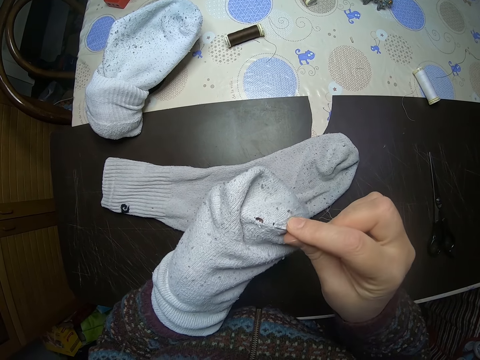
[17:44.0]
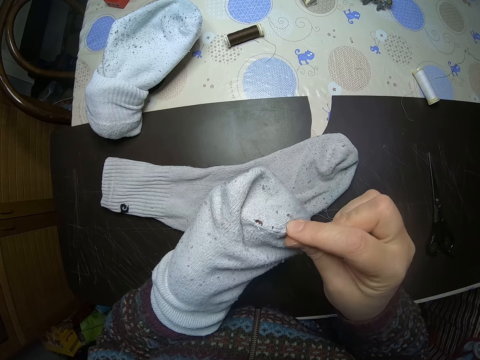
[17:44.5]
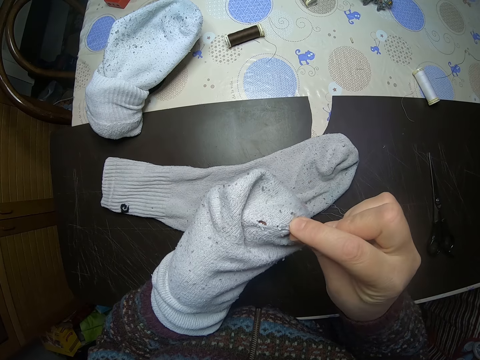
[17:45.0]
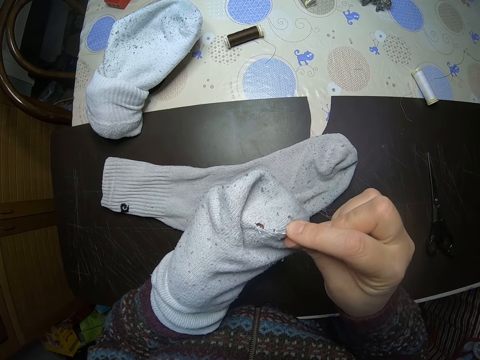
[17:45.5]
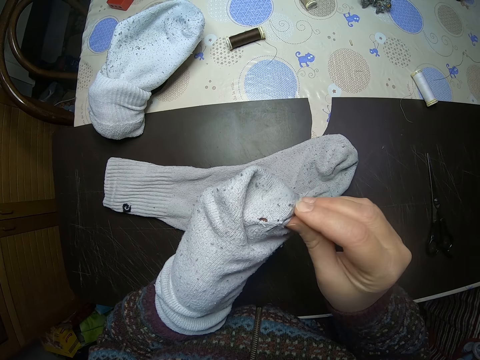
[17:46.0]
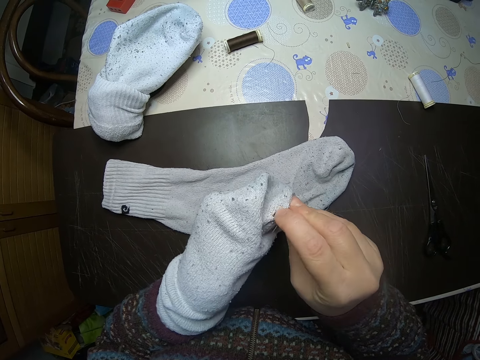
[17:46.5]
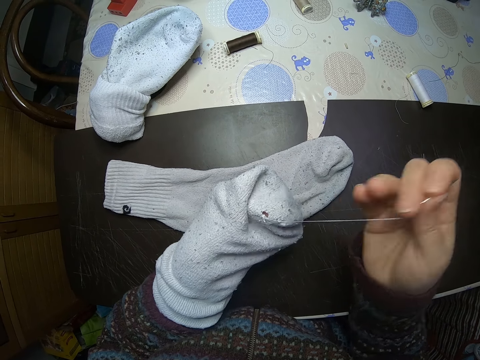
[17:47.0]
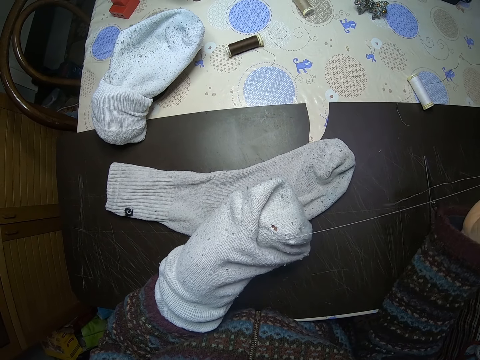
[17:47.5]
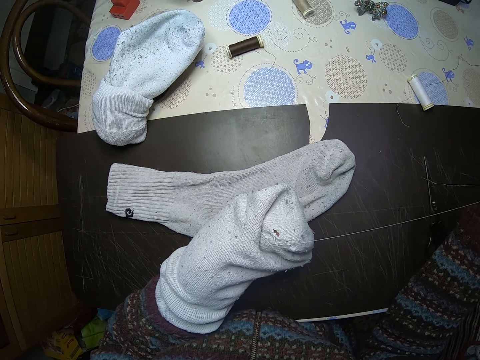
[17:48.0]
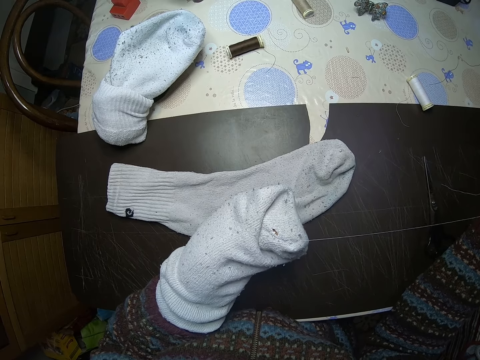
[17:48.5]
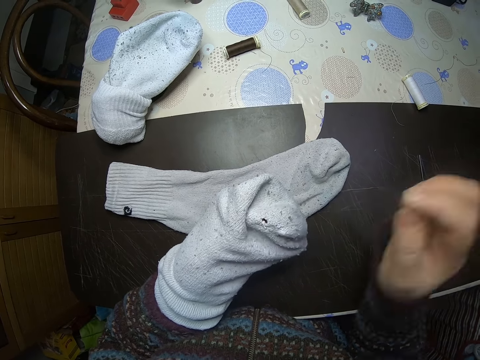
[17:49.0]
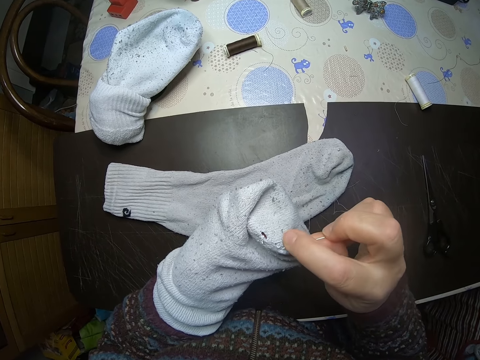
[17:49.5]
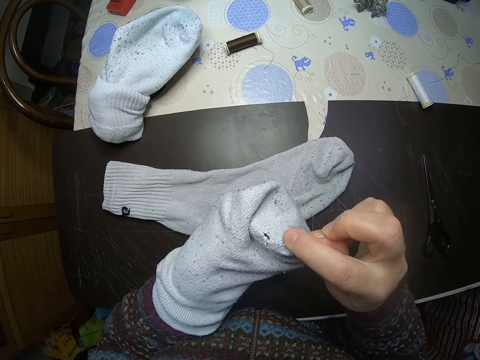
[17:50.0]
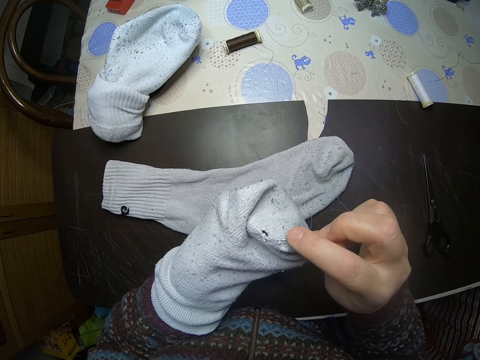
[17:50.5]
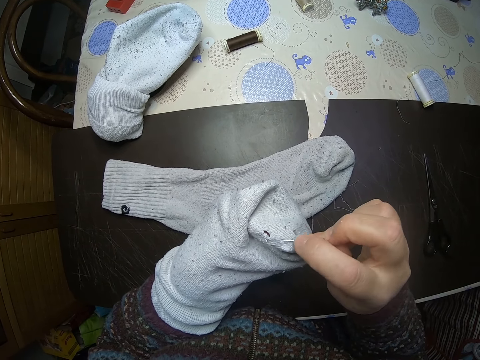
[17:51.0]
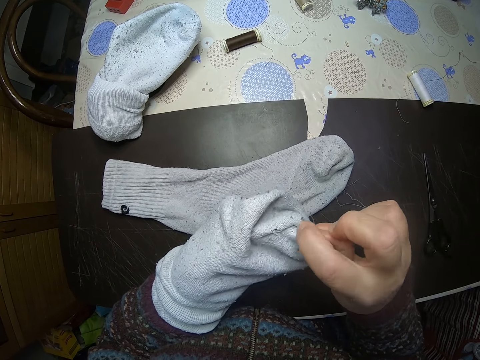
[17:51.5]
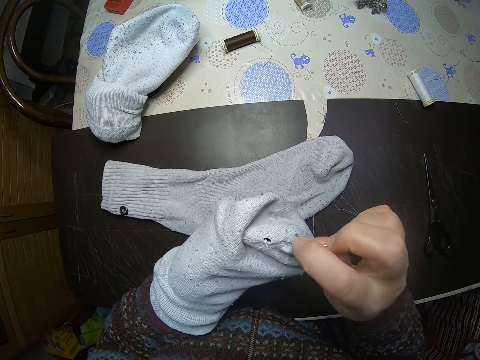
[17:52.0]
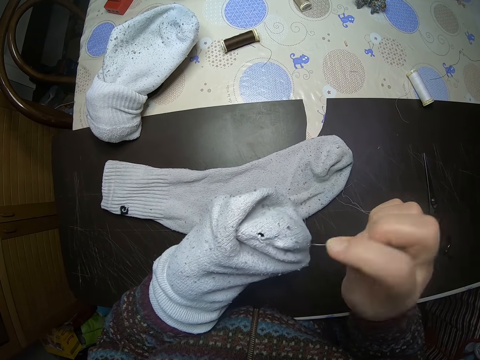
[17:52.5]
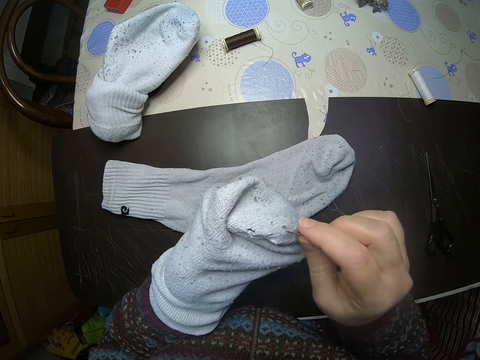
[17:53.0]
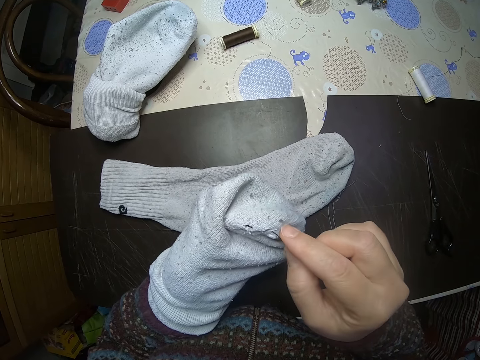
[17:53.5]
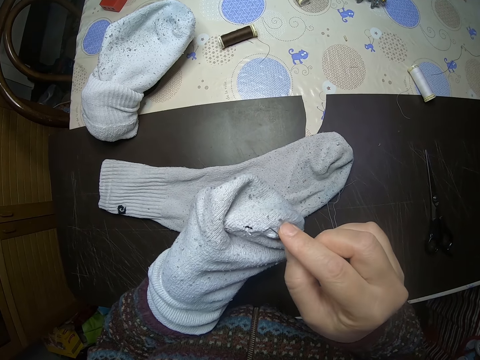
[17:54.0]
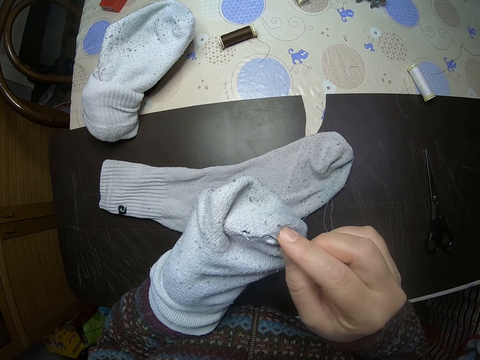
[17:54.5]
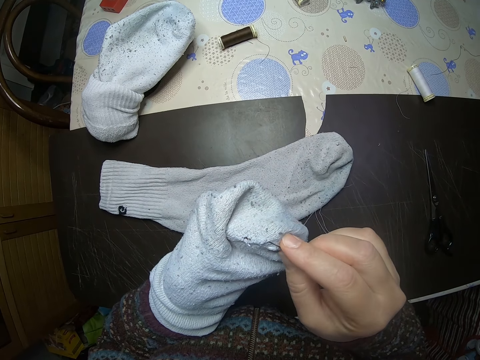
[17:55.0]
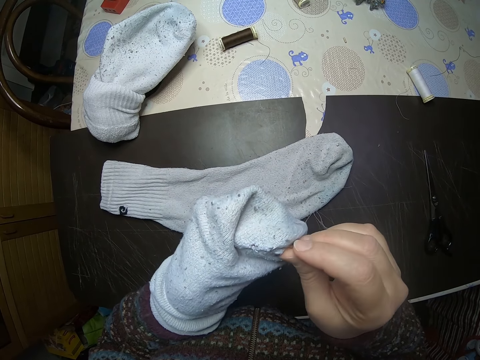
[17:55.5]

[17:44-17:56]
The camera wearer pulls the thread. They sew a needle into a sock.

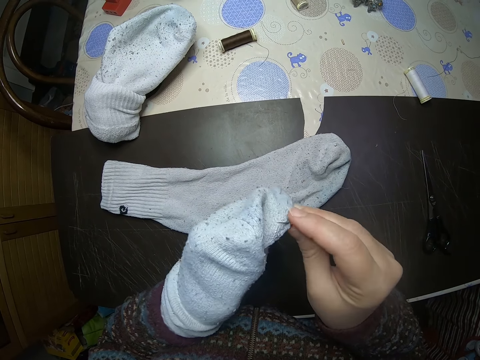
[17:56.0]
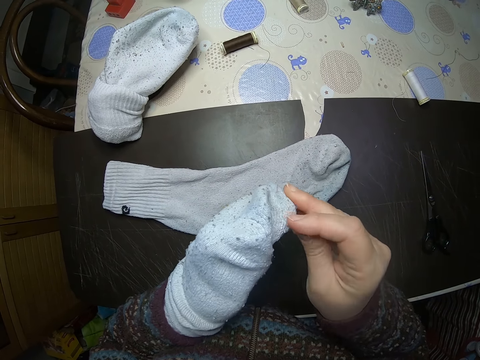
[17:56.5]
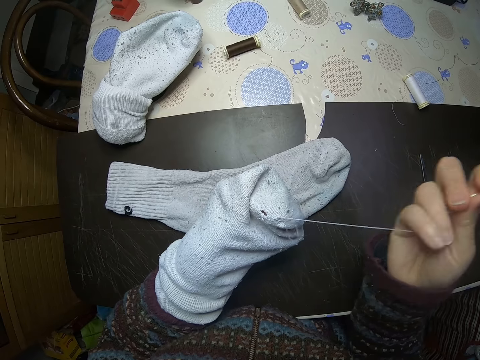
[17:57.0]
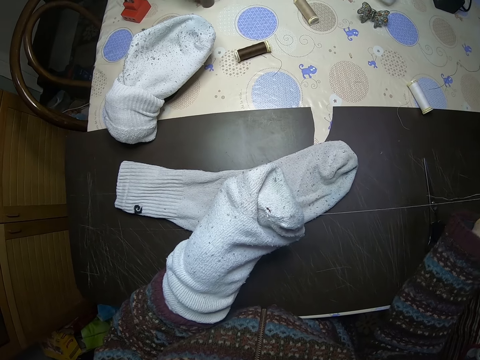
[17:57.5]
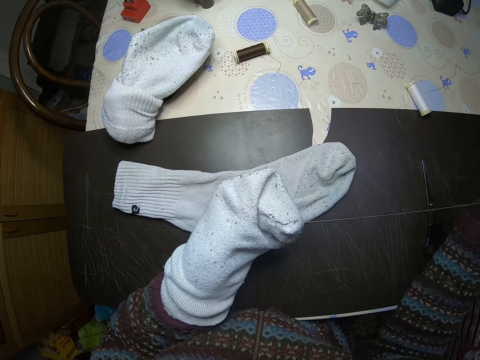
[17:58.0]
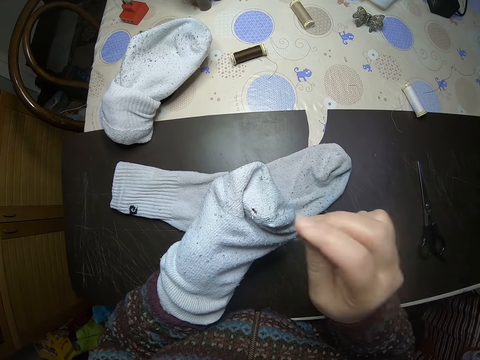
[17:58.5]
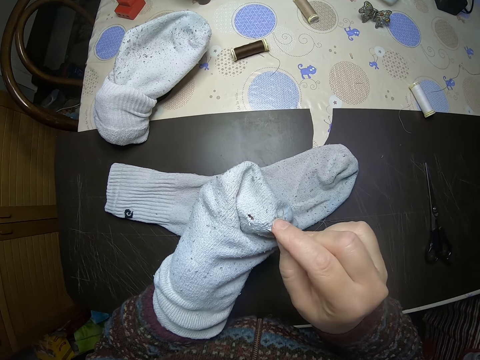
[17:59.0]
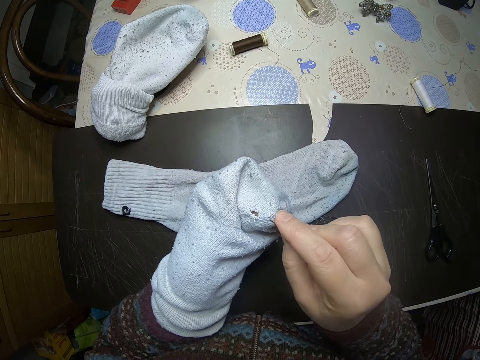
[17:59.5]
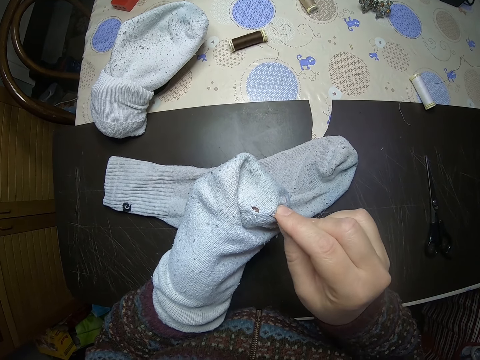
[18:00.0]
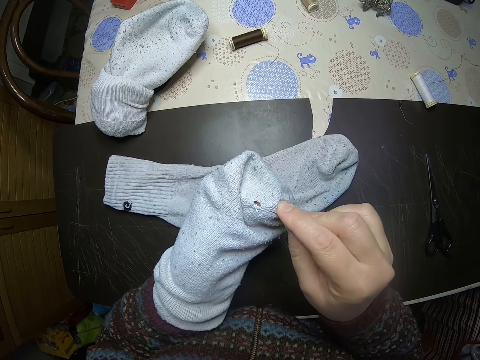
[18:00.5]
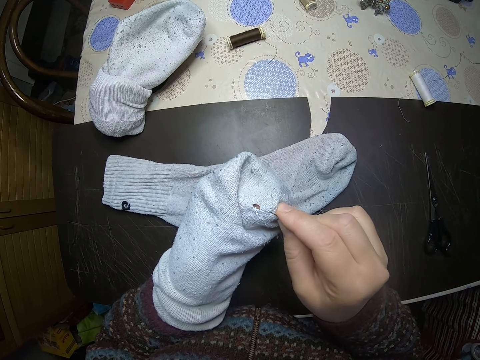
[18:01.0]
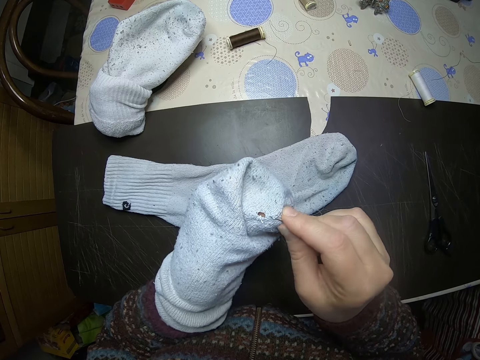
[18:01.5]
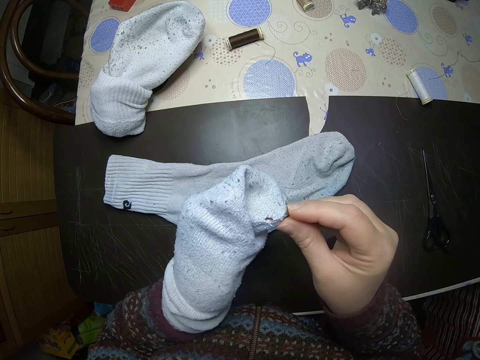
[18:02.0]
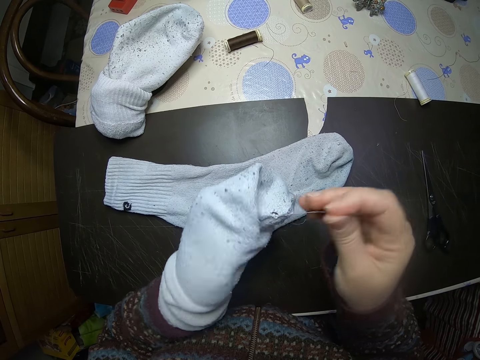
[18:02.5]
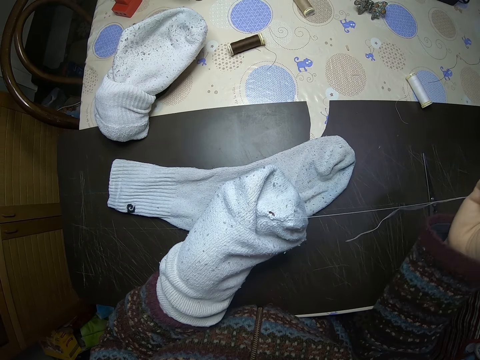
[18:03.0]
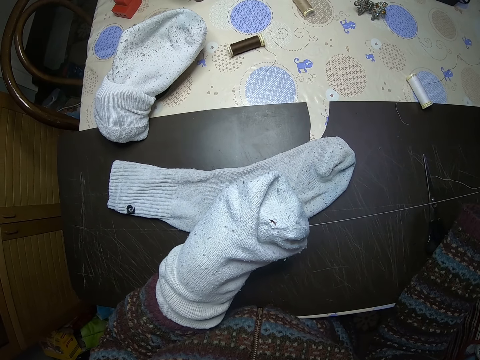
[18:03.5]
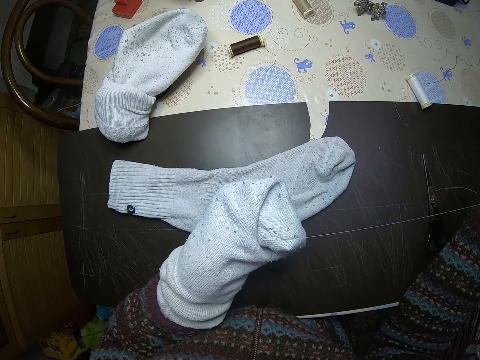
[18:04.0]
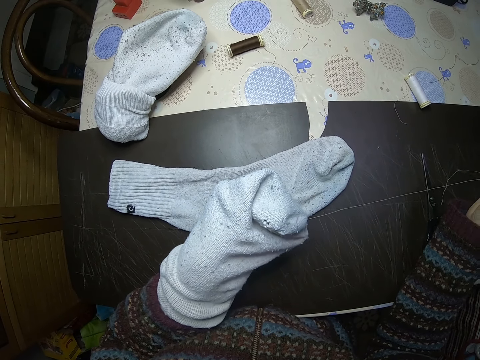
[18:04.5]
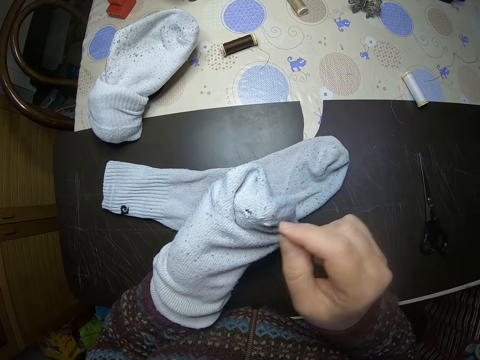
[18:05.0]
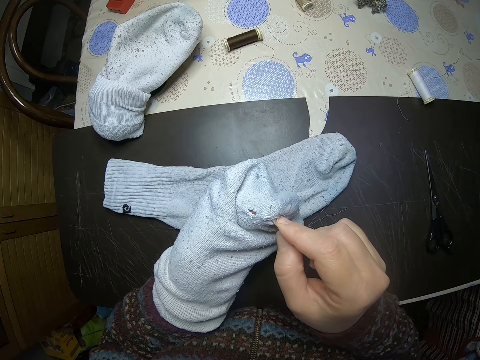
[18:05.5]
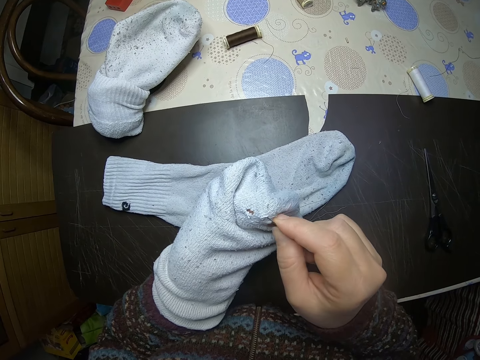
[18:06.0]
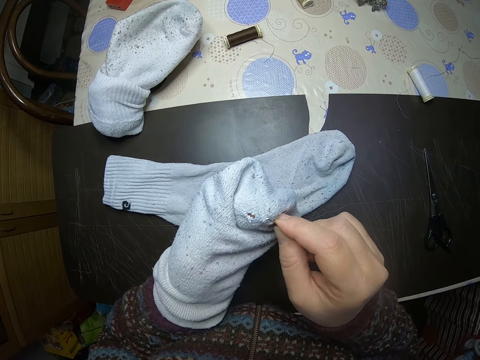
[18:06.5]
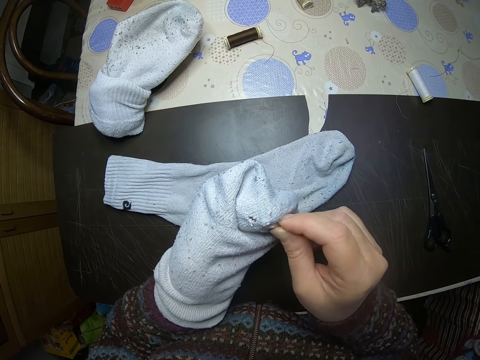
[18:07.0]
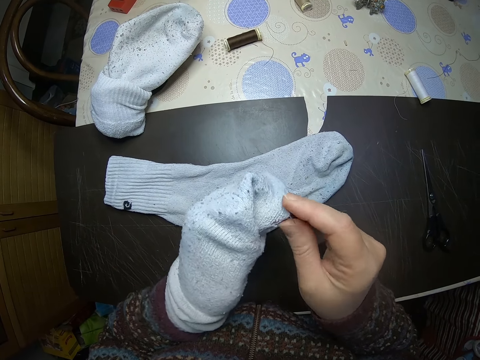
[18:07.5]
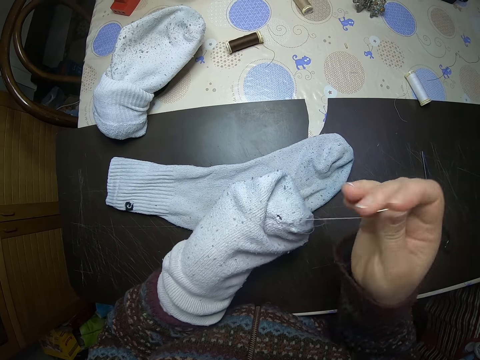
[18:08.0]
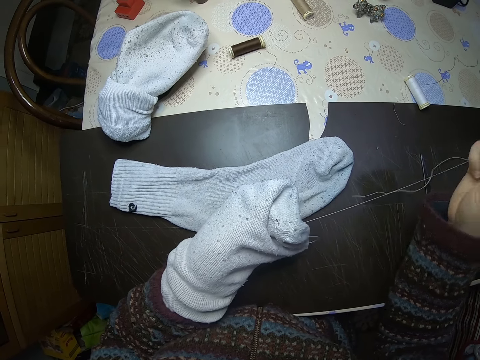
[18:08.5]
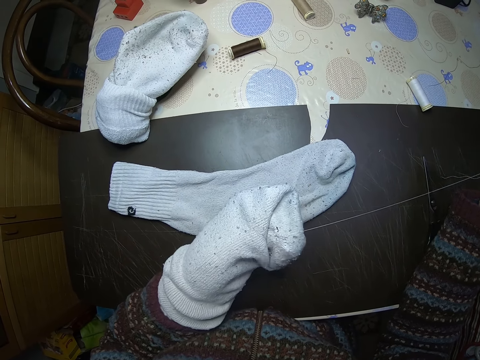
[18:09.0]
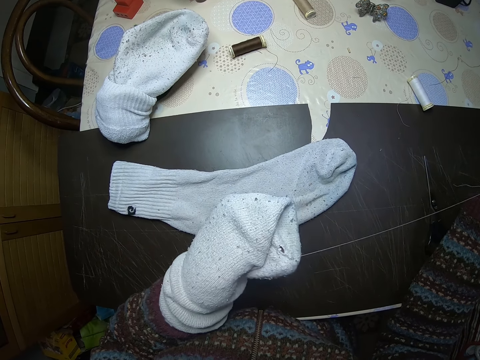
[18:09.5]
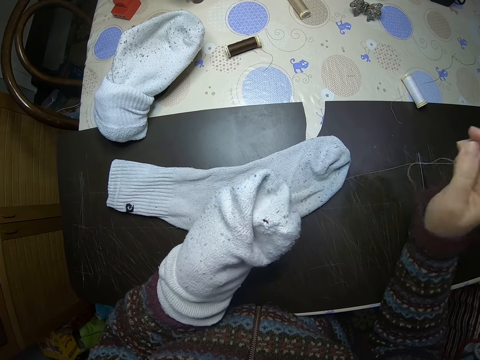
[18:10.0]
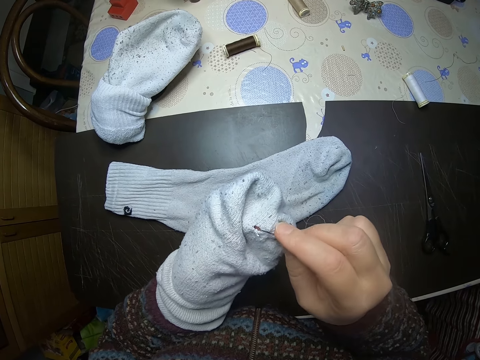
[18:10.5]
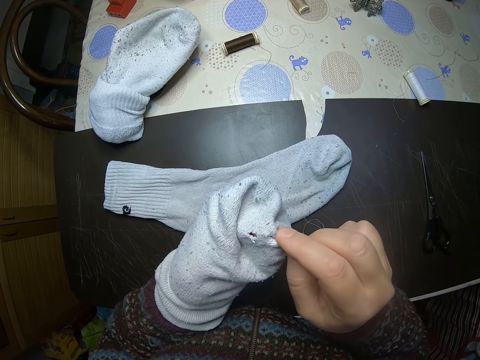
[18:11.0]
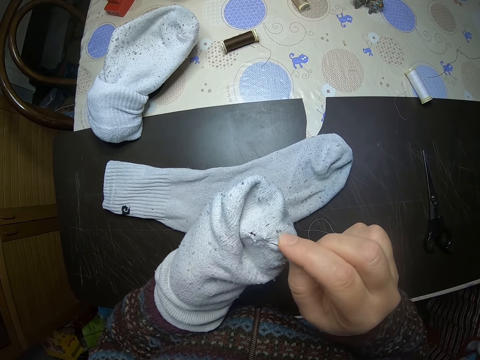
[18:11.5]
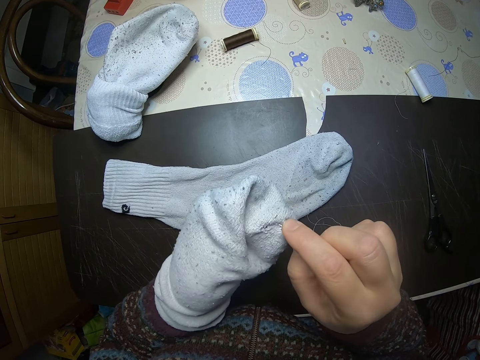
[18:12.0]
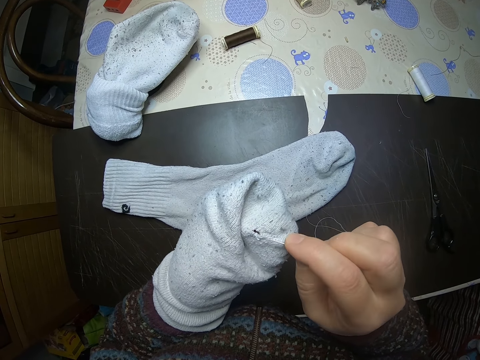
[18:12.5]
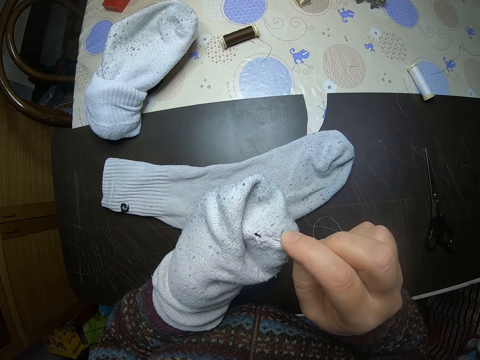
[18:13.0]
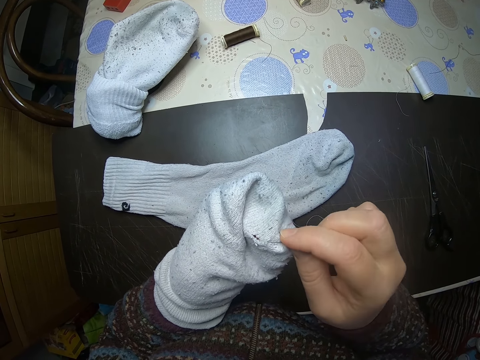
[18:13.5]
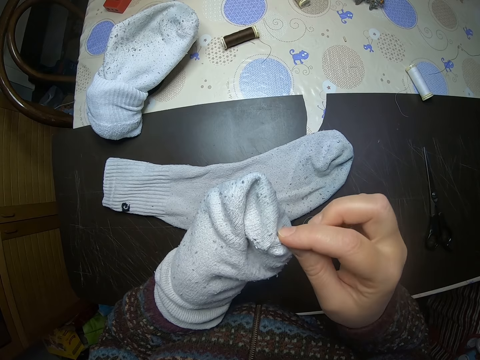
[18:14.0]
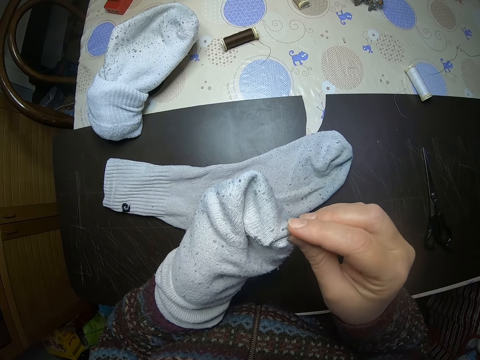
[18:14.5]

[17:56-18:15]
The camera wearer pulls the thread. They sew a needle into a sock. They pull the thread. They sew the needle into the sock. They pull the thread. They sew the needle into the sock.
